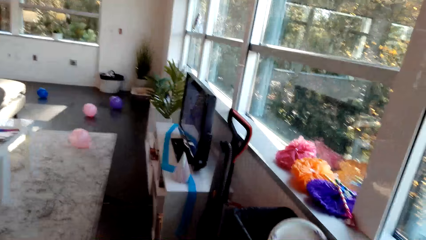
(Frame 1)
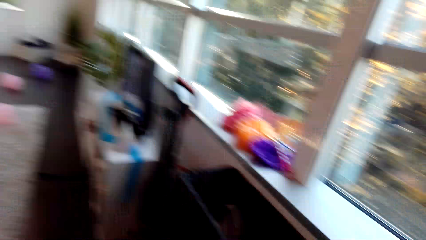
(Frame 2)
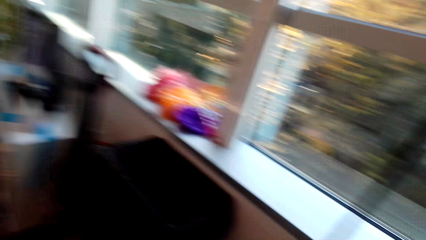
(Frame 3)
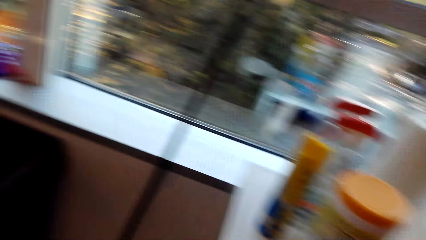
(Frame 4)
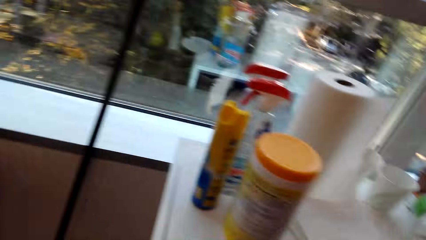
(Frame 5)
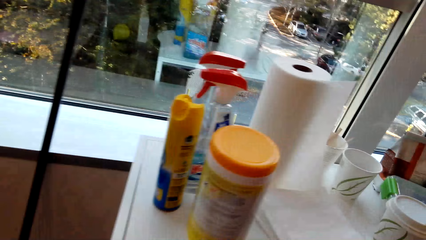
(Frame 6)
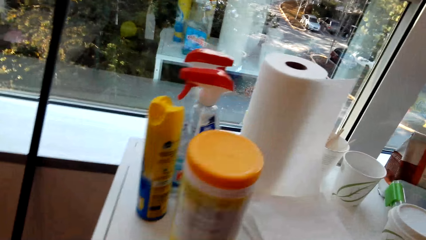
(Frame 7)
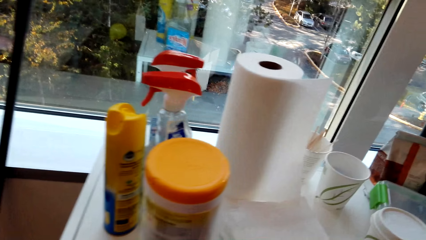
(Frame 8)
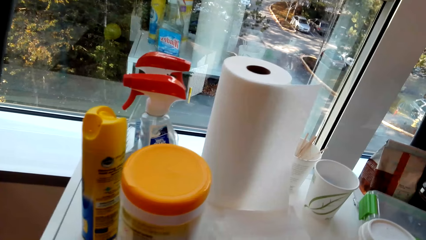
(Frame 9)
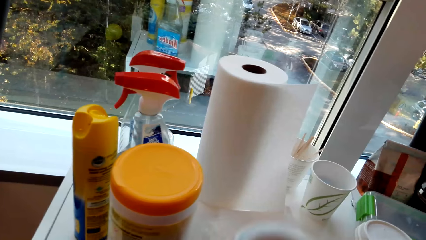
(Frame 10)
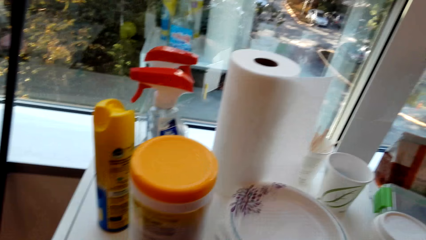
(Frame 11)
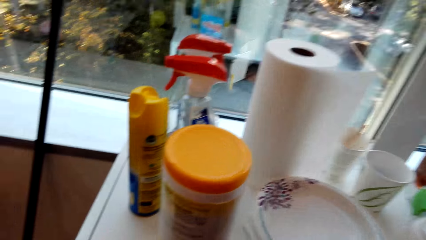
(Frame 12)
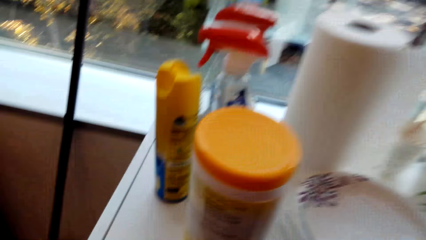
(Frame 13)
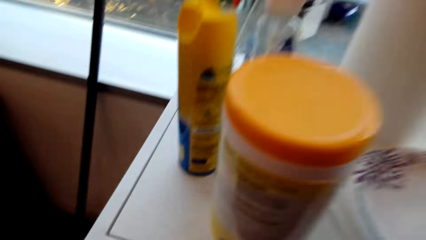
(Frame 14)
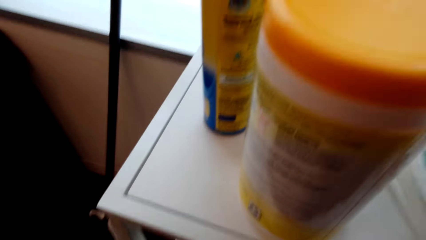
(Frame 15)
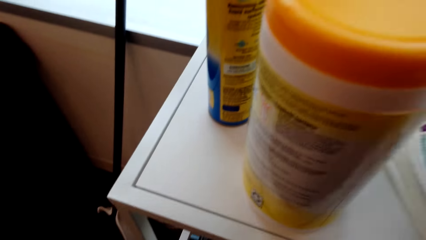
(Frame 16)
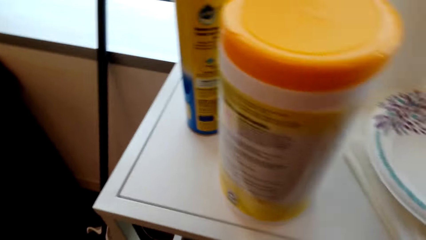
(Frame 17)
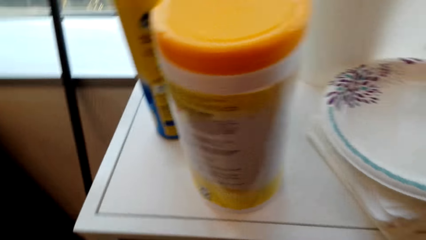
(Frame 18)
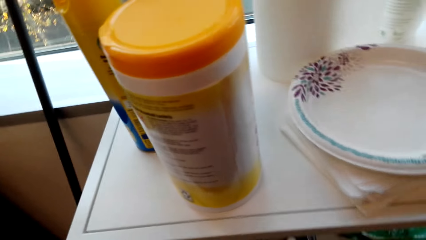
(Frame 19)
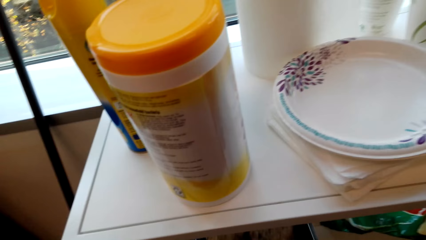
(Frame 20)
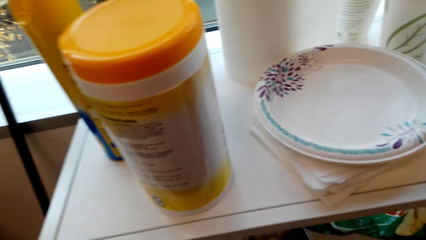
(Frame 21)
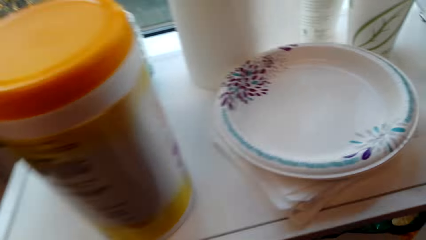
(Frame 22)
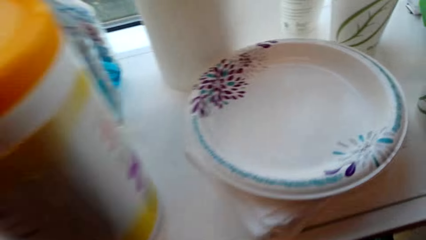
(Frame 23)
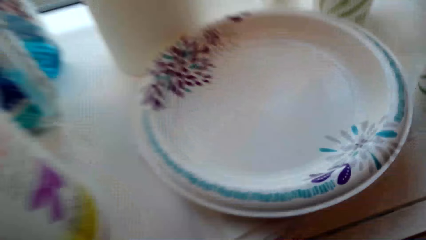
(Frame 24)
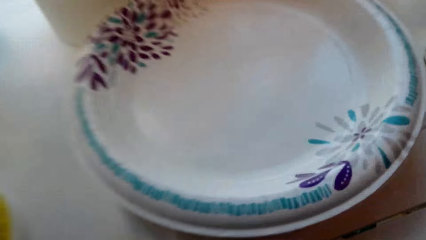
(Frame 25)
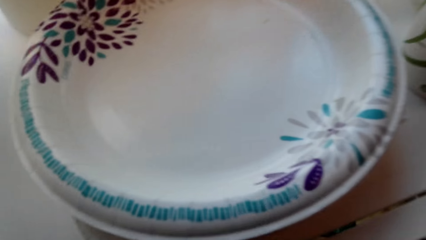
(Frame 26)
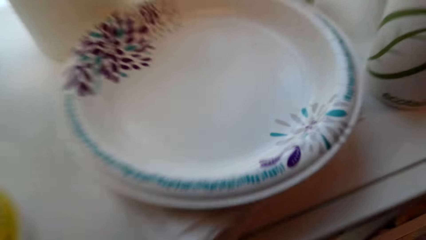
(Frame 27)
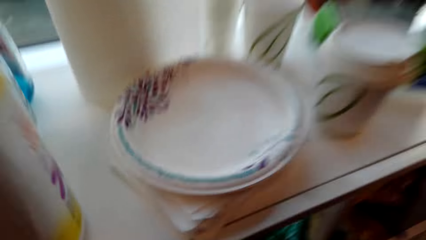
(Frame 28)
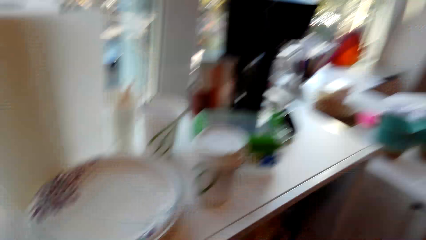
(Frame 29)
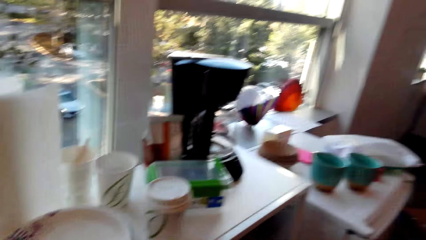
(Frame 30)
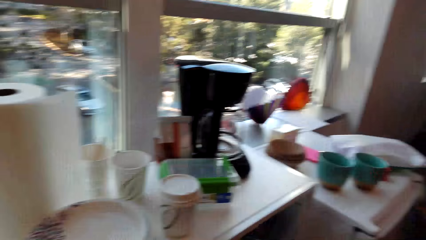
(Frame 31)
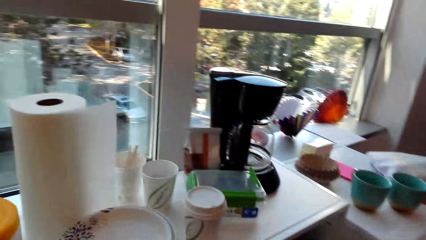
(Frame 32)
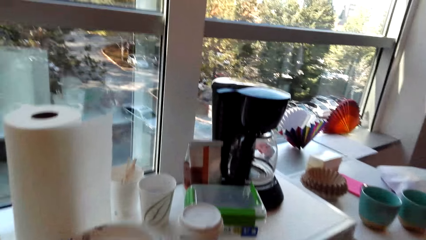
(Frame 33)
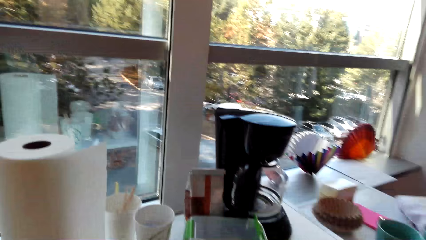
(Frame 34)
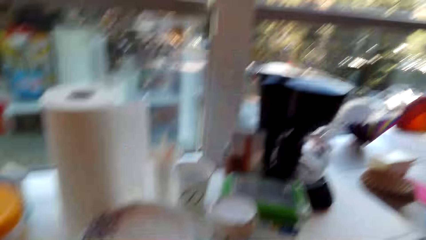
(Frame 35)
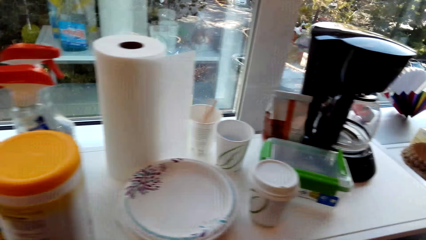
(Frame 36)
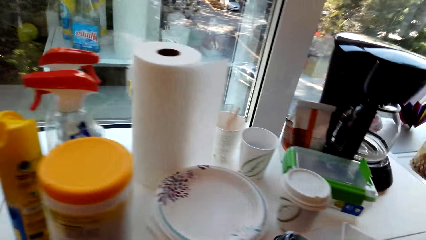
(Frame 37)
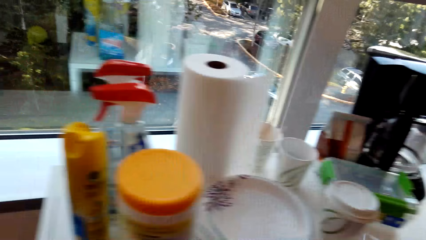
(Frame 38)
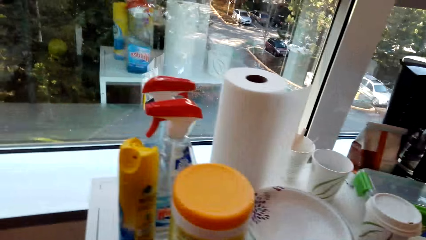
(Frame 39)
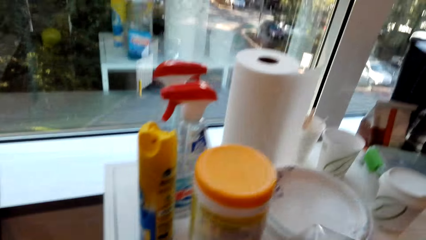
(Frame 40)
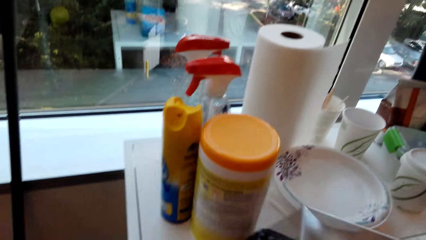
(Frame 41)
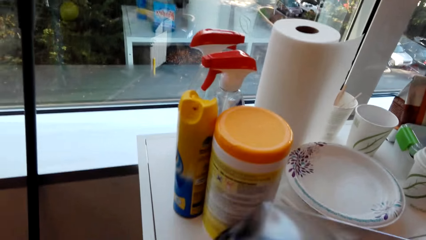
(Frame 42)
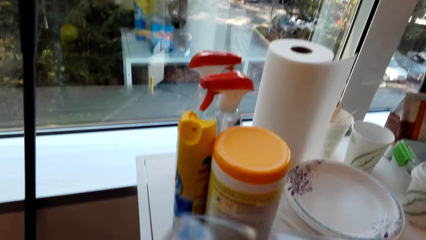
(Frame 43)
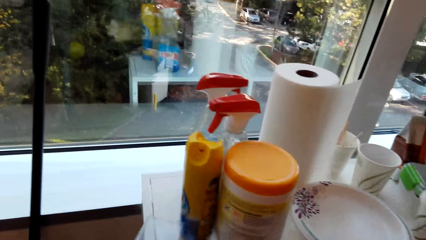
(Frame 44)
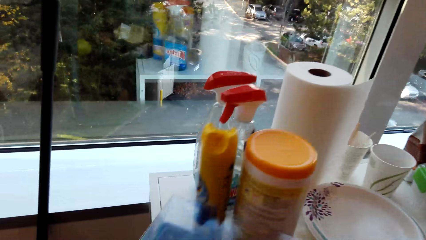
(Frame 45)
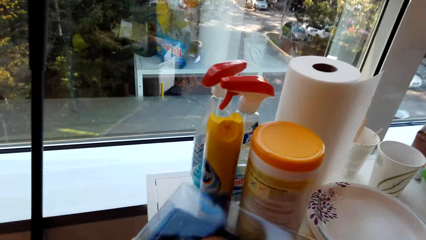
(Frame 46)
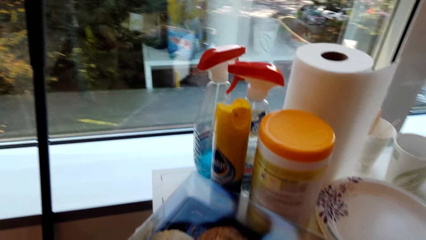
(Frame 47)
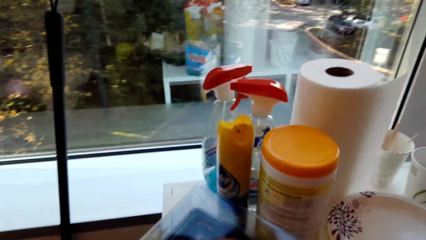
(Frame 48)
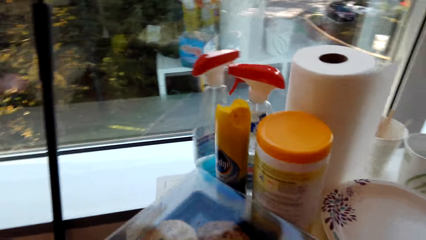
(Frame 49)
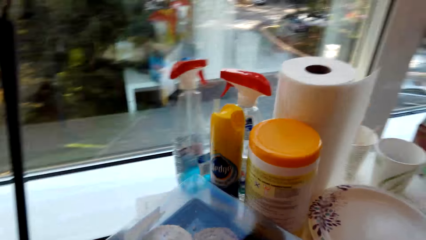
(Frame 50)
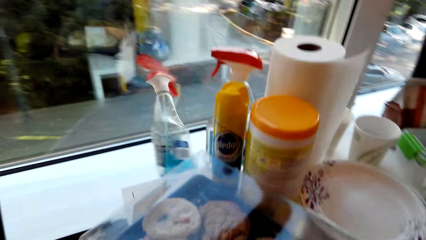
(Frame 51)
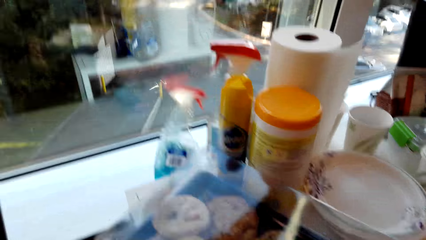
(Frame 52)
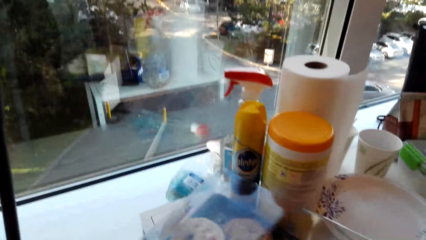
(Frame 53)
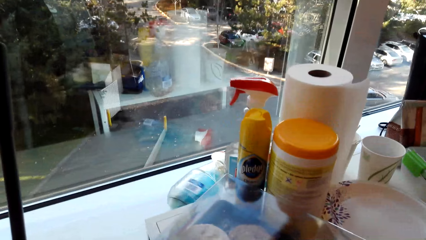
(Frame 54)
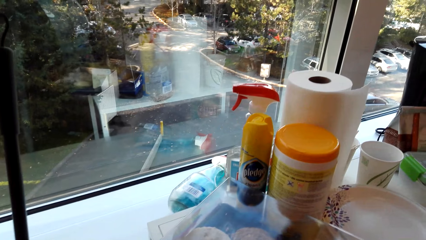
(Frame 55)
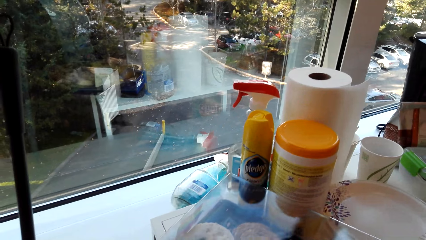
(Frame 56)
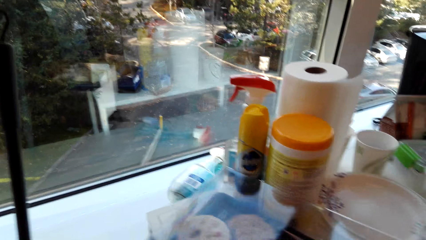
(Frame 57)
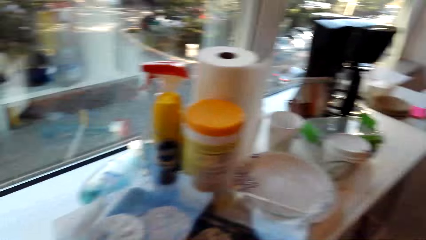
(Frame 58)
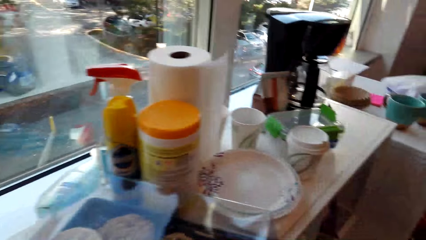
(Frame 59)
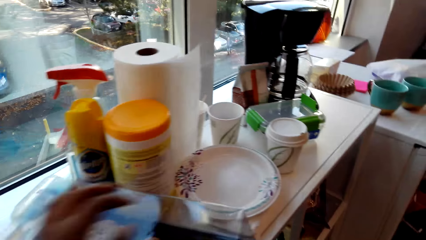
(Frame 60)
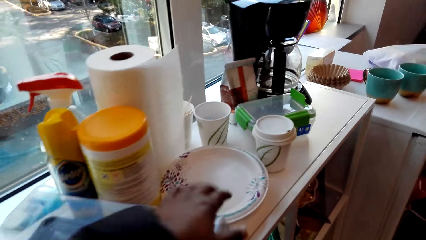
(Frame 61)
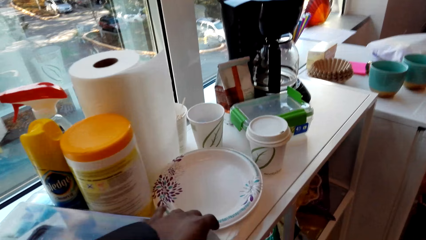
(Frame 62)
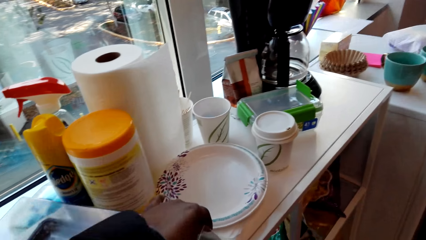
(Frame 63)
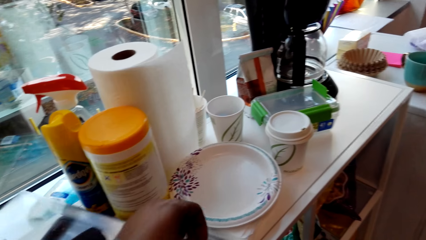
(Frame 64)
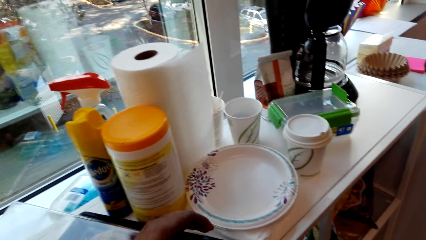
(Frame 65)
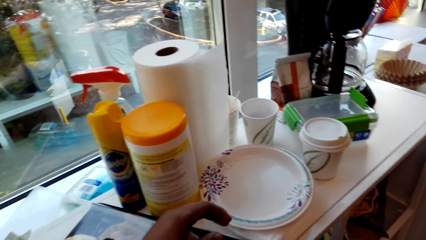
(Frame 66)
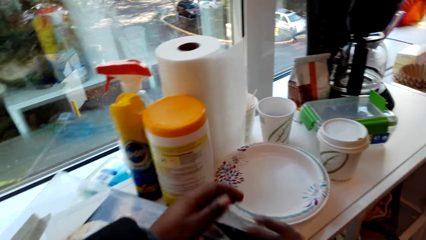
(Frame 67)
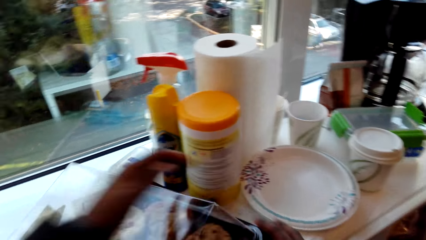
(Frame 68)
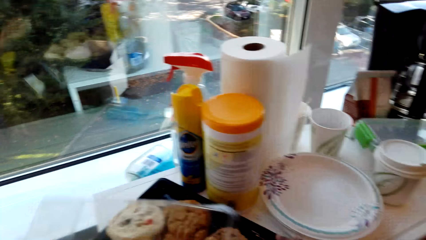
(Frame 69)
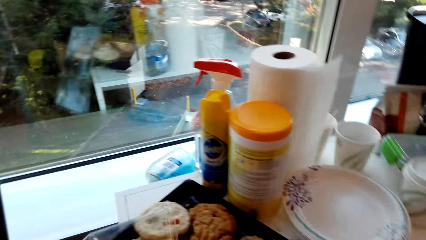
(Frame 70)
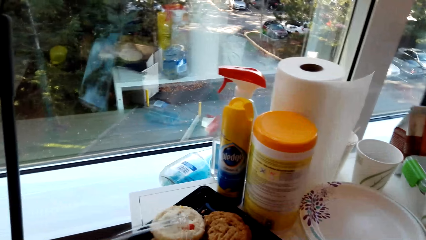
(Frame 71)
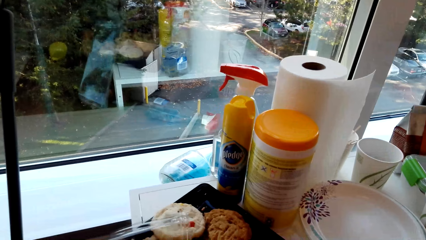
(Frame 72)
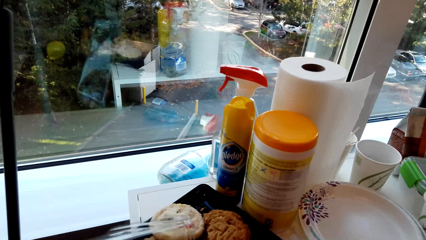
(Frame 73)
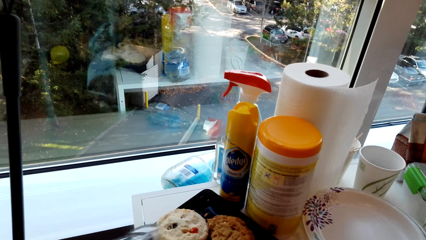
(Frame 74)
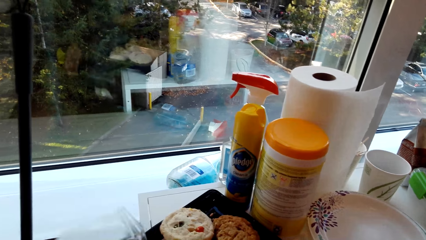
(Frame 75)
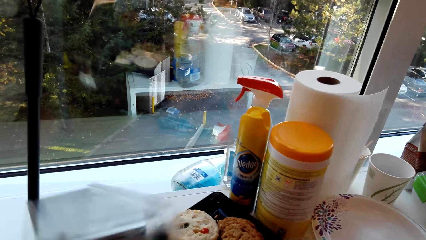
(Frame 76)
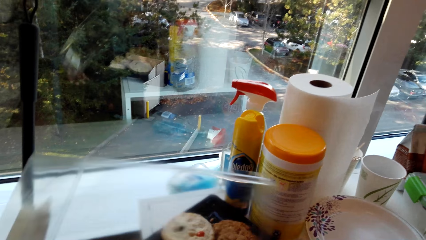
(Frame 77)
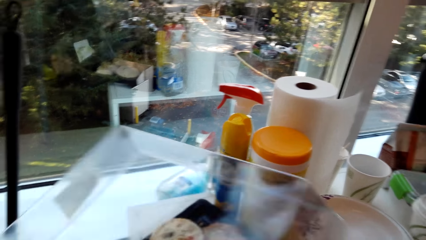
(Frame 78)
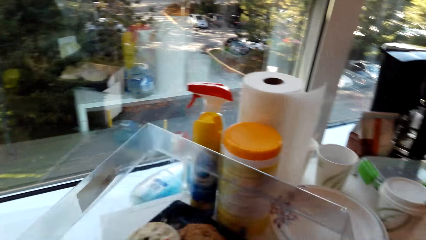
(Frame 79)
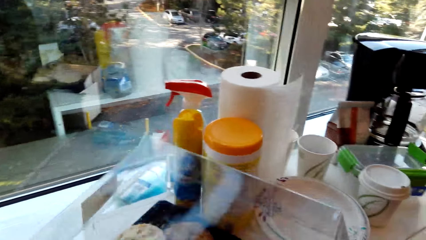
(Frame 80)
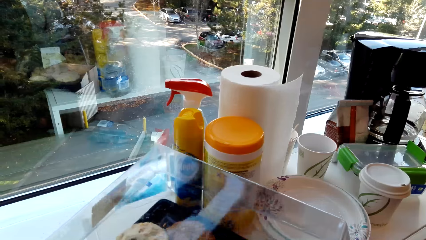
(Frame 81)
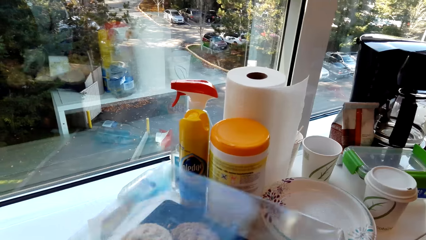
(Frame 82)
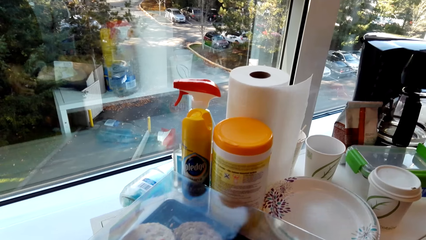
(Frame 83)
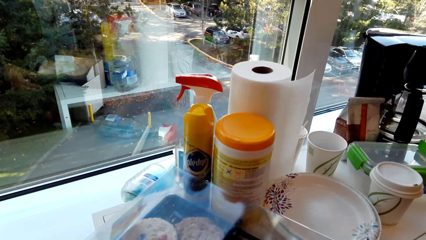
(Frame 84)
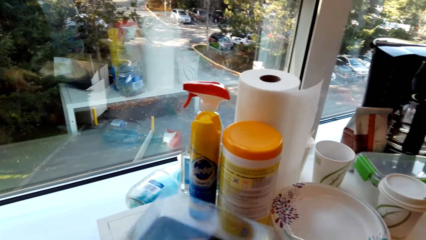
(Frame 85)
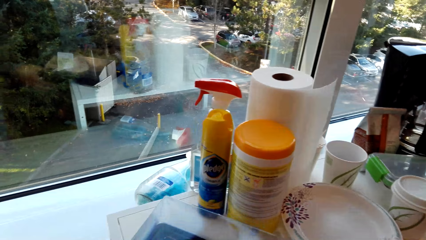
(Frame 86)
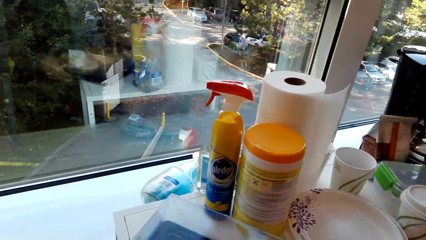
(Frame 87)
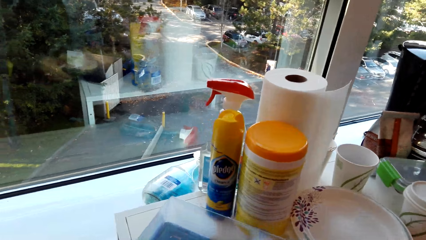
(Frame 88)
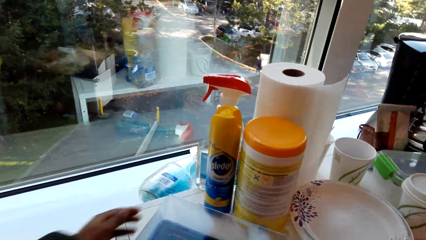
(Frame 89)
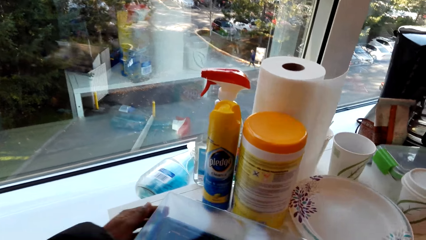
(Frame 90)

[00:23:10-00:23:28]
The camera wearer places a plate on the table. They talk with the person. They push the stuff on the table with the box. They place the box of cookies or snacks on the table. They pick the plate. They open the box. They talk with the person. They cover the snacks.
